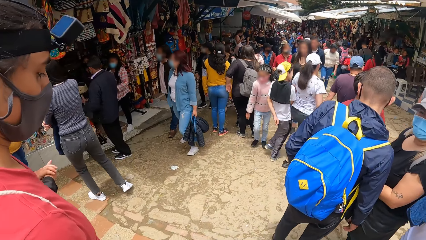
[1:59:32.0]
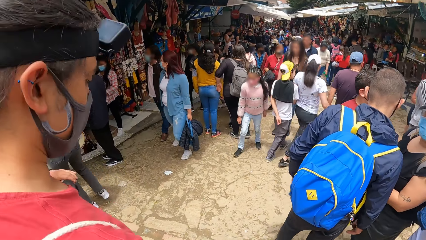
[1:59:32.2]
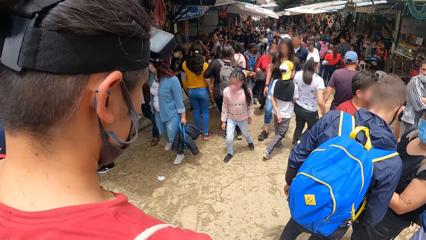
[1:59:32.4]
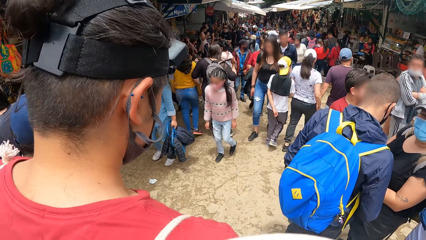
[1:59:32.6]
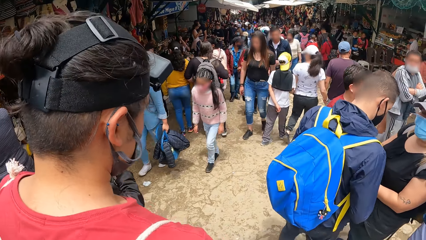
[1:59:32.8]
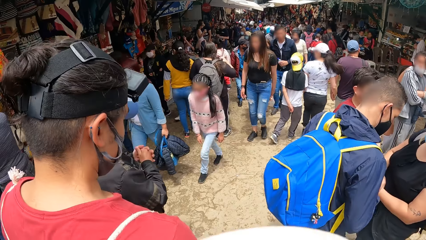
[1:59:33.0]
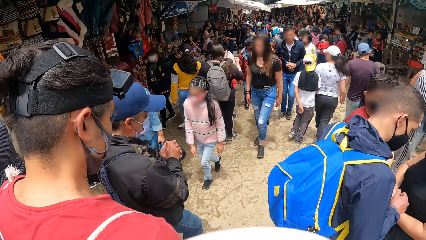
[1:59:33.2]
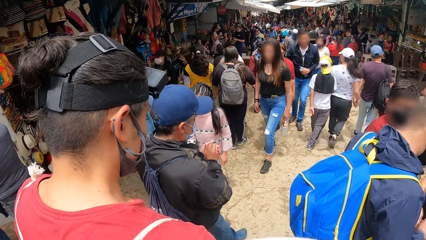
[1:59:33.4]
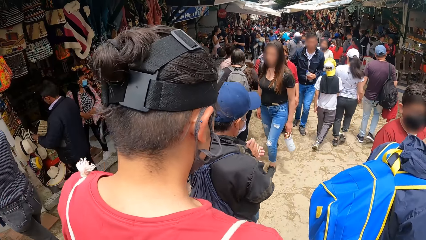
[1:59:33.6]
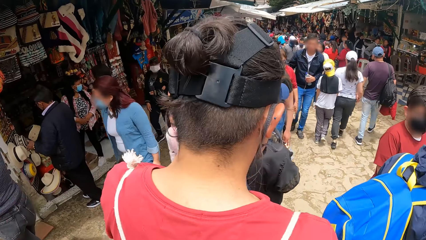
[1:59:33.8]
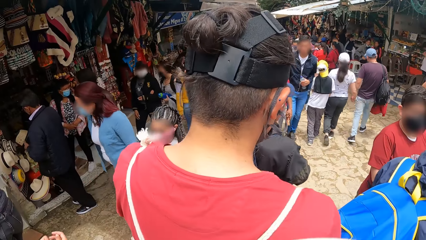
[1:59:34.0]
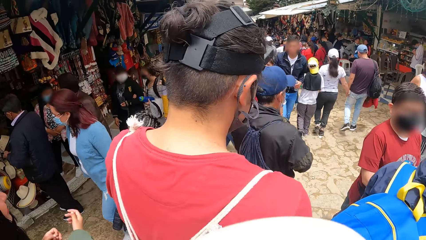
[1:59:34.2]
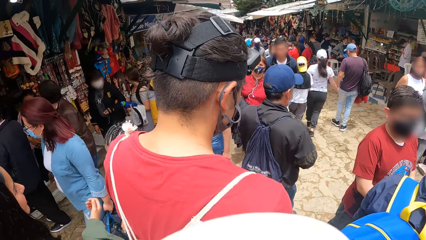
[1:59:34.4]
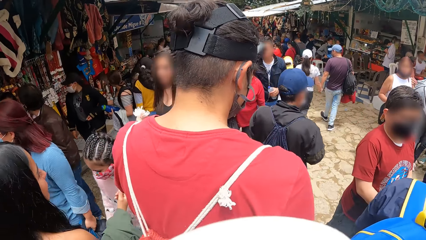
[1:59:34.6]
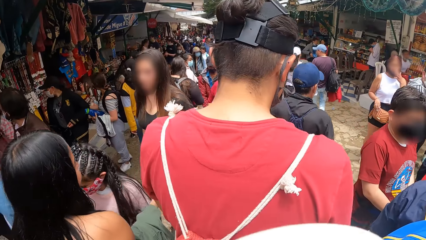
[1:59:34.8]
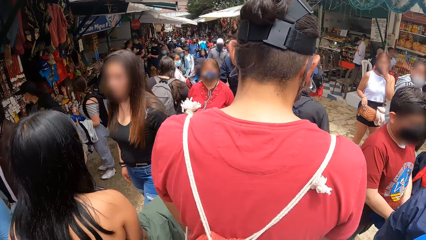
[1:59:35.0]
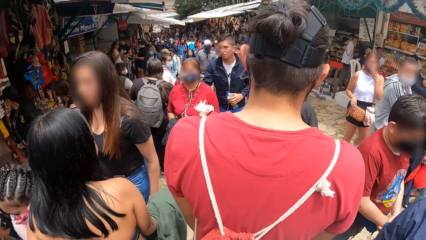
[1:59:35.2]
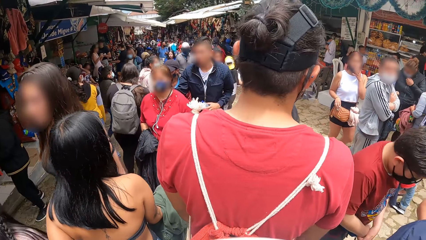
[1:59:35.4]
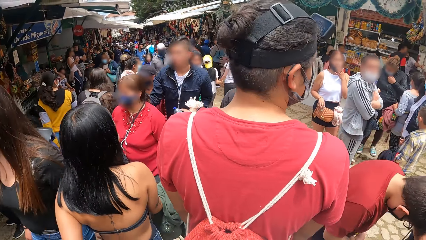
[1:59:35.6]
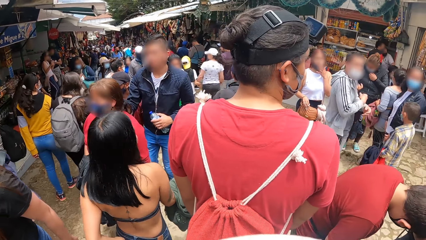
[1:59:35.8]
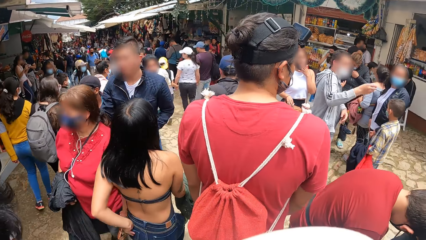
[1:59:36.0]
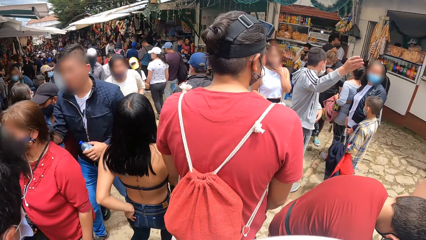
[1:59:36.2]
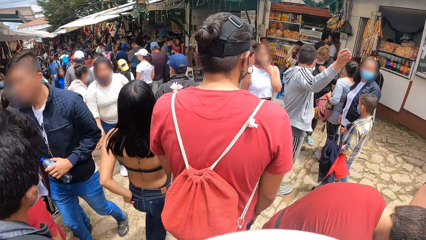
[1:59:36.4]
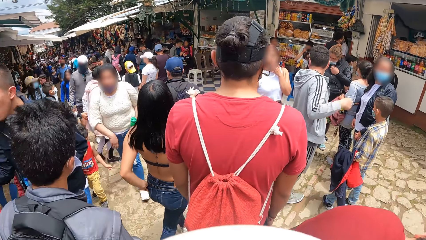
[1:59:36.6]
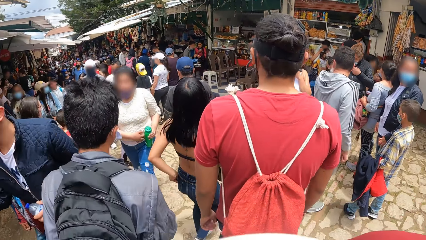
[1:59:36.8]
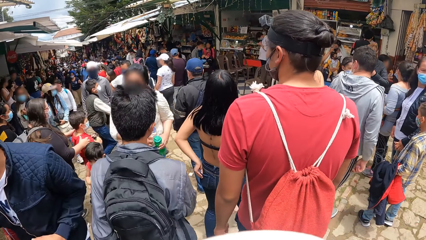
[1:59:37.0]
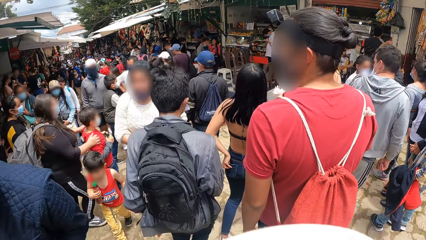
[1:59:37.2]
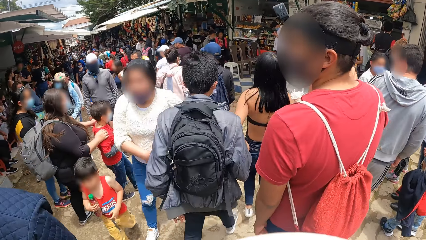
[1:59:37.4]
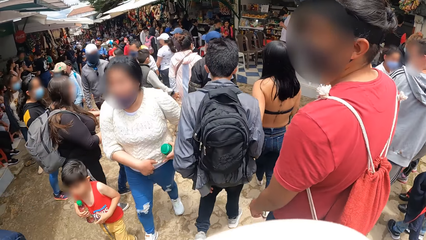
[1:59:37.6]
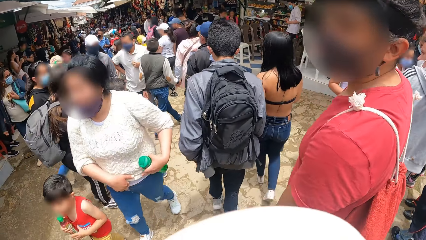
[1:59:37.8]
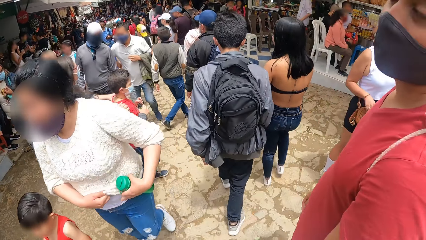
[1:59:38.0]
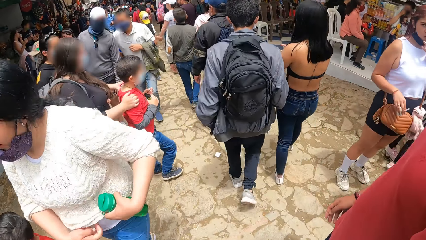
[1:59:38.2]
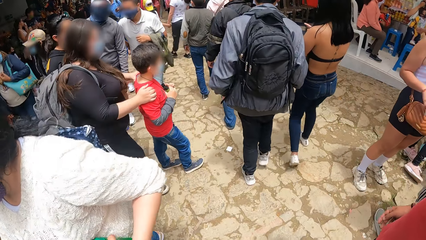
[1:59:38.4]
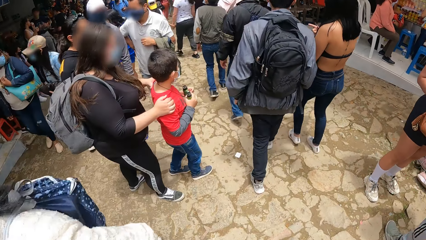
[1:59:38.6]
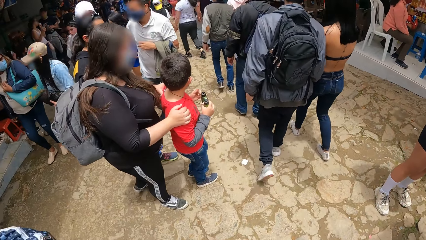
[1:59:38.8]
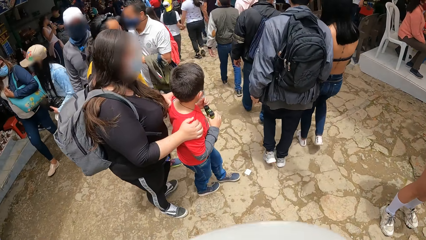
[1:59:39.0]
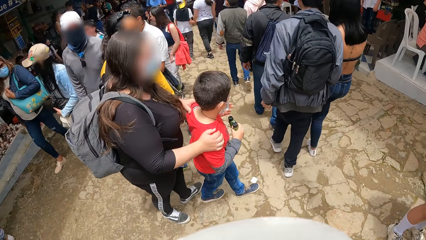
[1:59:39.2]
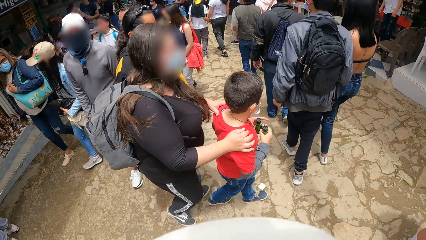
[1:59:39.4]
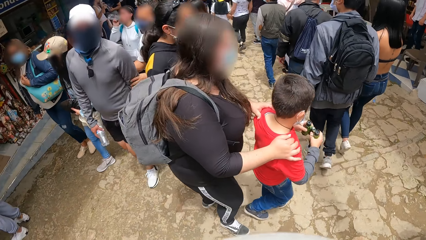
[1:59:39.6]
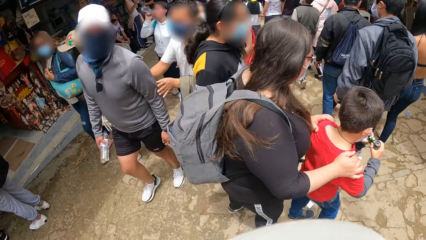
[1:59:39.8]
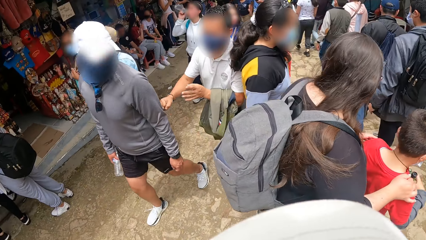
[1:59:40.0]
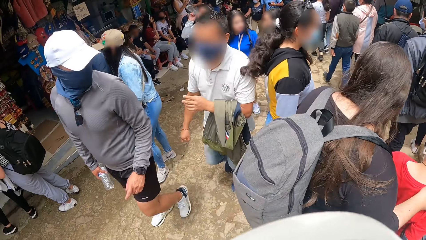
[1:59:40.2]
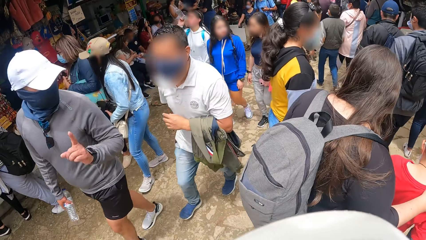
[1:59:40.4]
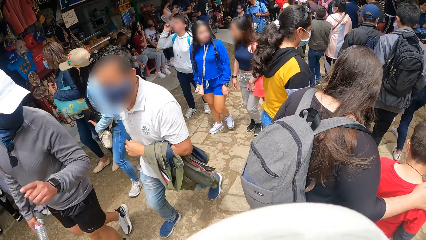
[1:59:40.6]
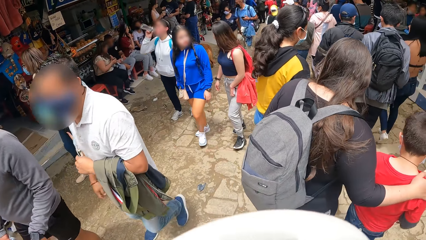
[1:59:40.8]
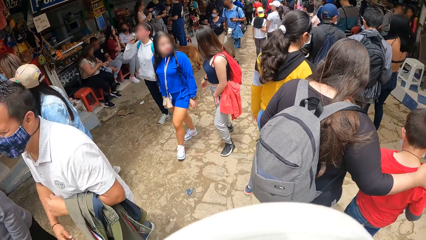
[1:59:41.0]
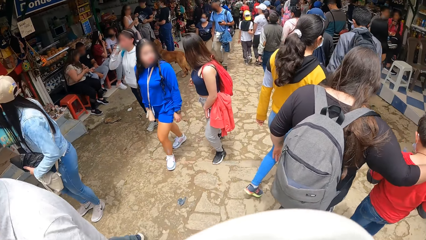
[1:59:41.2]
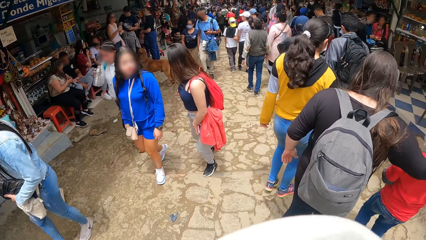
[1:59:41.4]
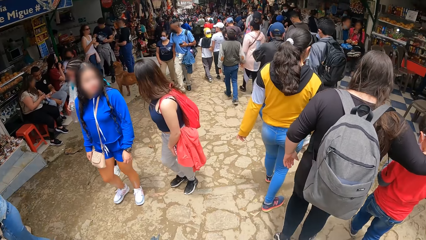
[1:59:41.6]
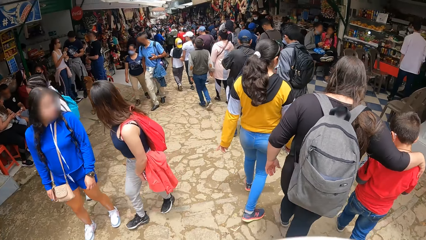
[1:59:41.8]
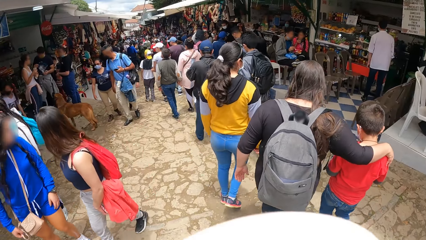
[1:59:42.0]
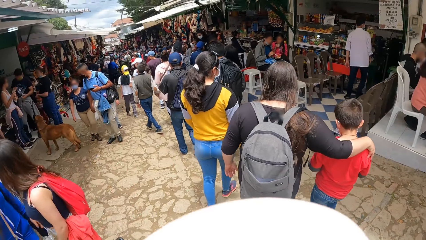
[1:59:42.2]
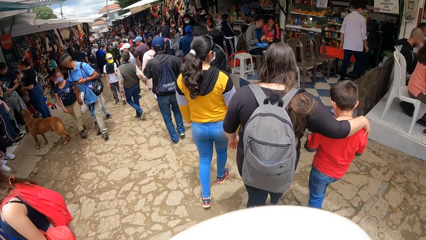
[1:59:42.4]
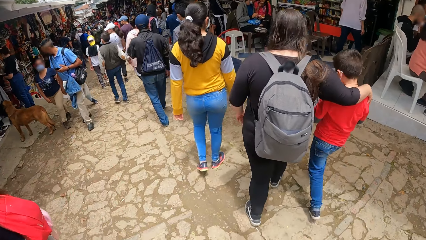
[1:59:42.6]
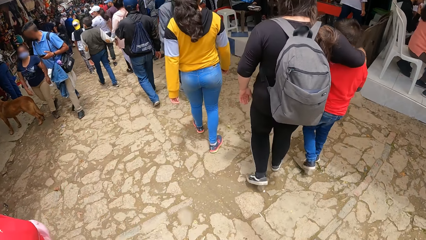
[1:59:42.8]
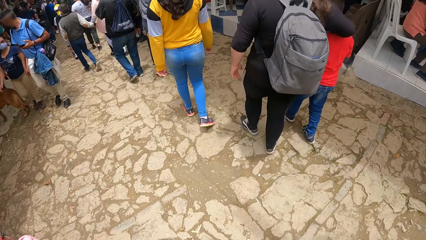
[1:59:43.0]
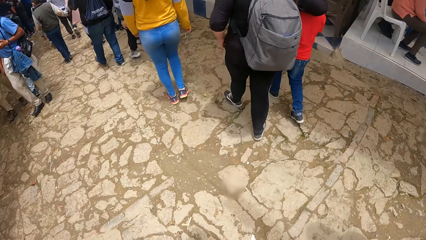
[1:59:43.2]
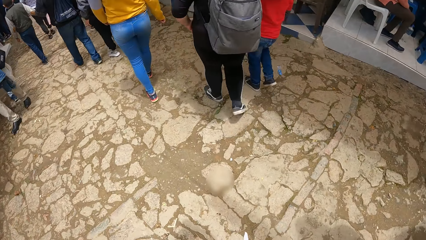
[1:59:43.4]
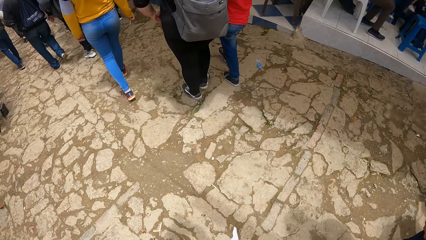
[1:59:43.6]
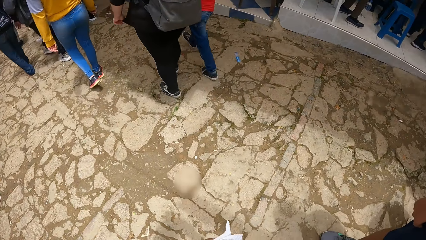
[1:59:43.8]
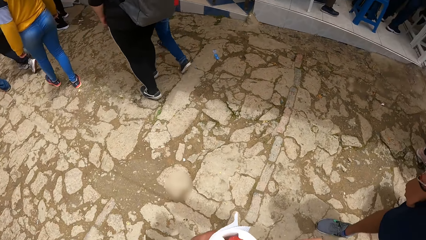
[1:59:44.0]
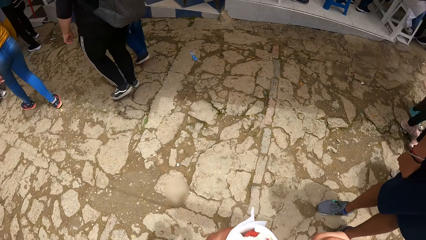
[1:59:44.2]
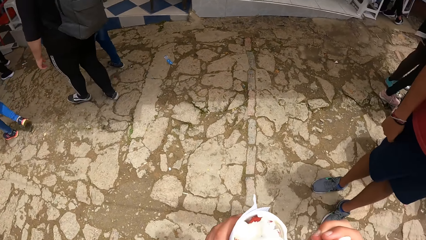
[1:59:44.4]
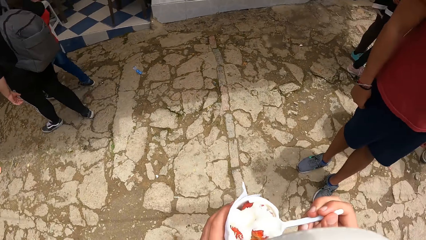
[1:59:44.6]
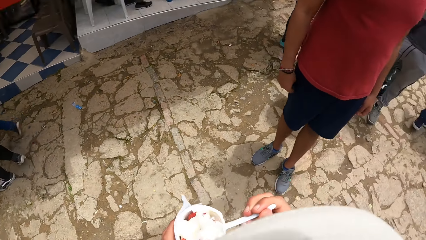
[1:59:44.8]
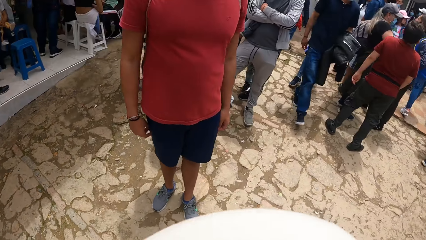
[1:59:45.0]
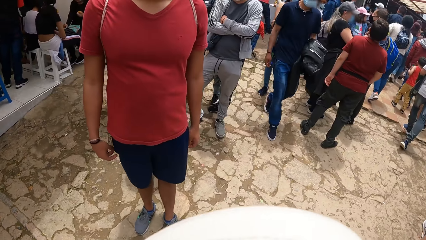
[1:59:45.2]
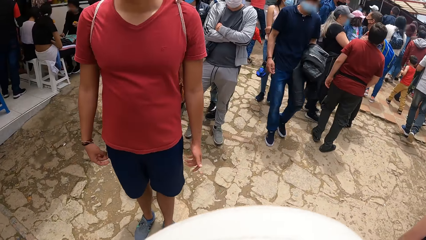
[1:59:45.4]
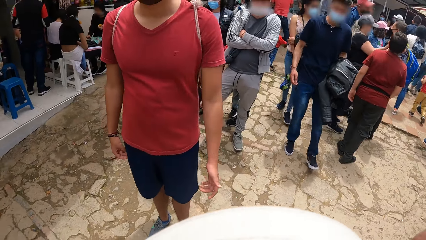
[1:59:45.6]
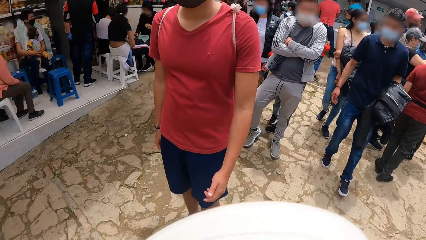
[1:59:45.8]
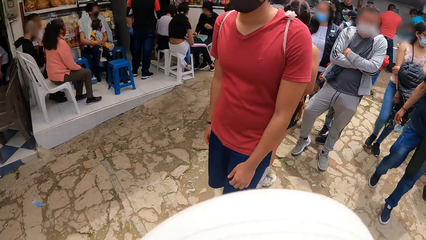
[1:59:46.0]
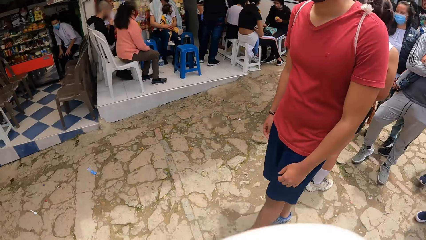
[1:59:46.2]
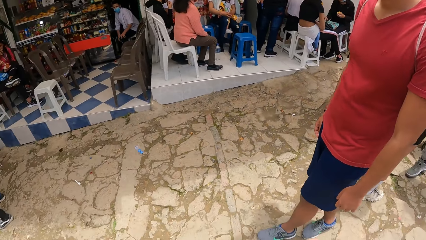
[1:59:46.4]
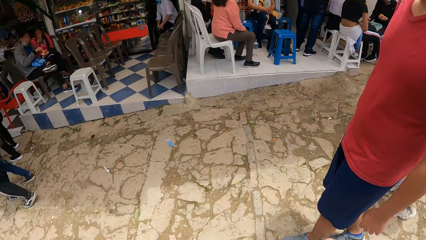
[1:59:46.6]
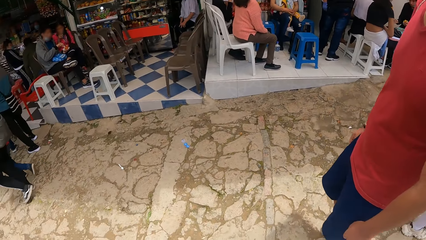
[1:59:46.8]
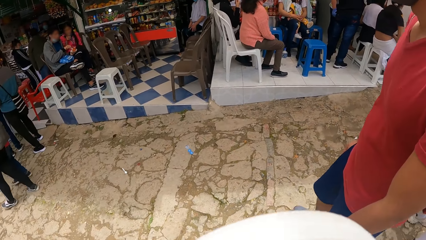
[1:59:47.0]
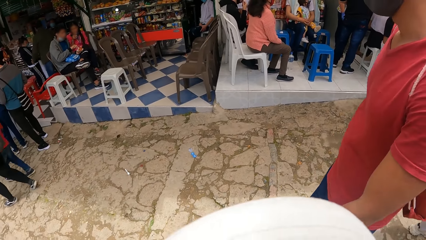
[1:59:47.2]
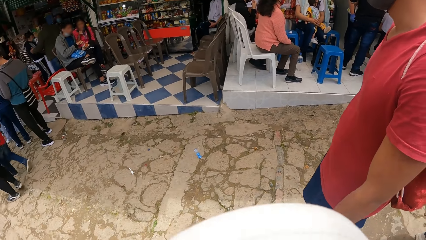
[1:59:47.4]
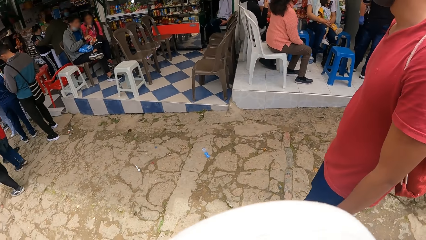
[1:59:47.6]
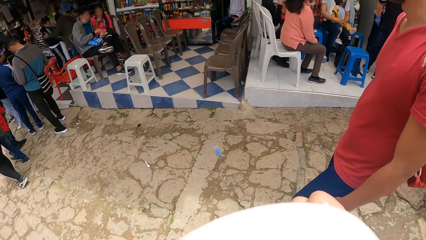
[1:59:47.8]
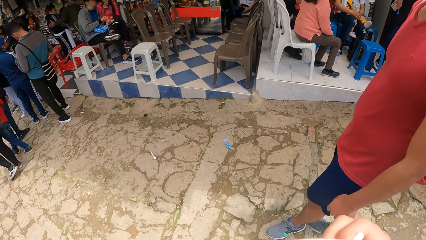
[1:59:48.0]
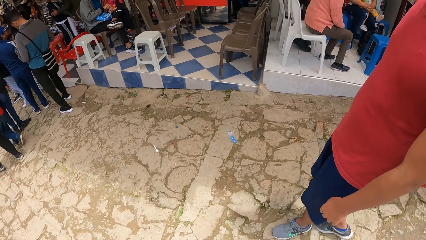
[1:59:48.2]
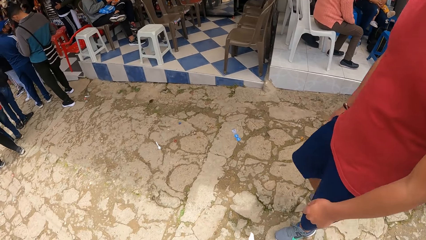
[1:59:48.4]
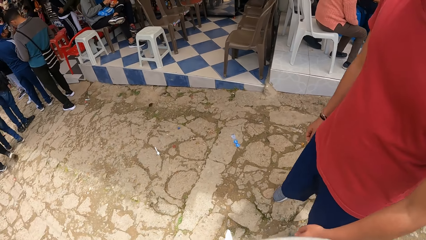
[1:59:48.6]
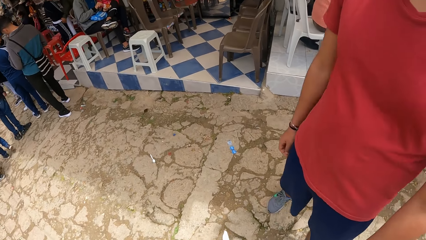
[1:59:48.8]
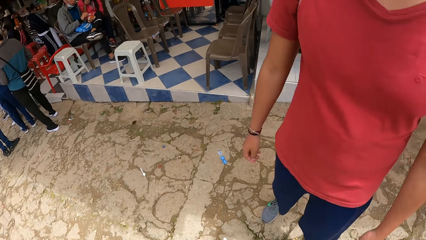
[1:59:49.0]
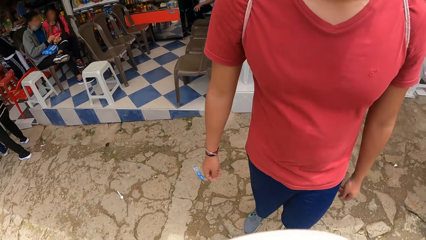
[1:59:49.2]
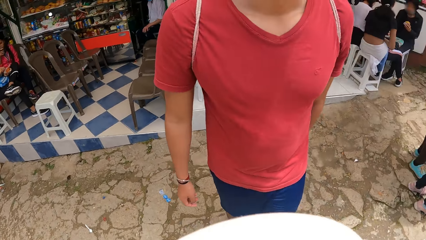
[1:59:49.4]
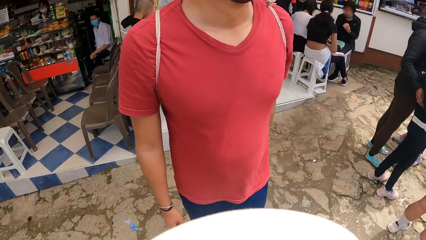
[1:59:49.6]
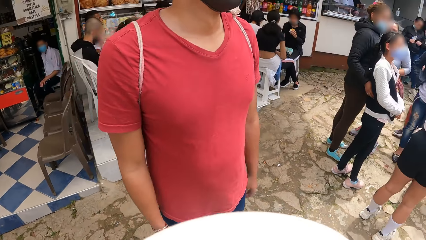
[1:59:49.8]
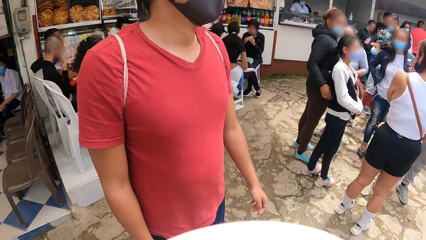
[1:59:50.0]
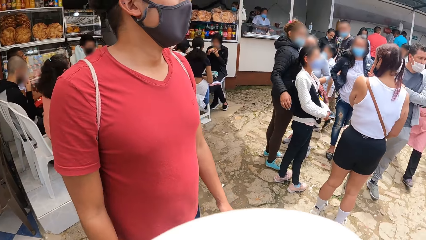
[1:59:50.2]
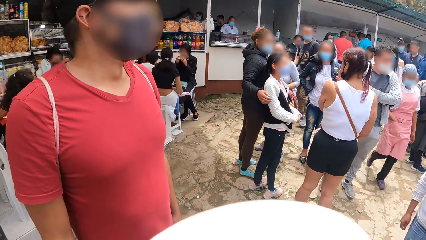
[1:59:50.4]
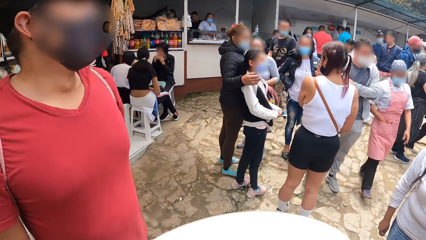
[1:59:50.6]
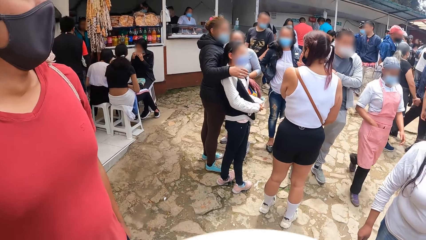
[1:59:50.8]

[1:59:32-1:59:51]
A person walks around. The camera wearer takes the strawberry parfait in his left hand with the spoon in his right hand. He puts the strawberry parfait in his mouth with his right hand.
